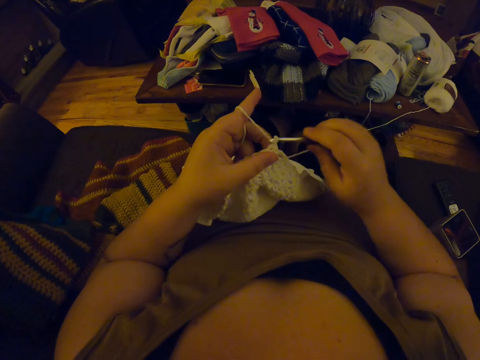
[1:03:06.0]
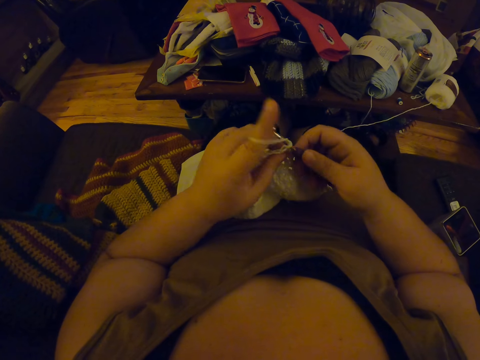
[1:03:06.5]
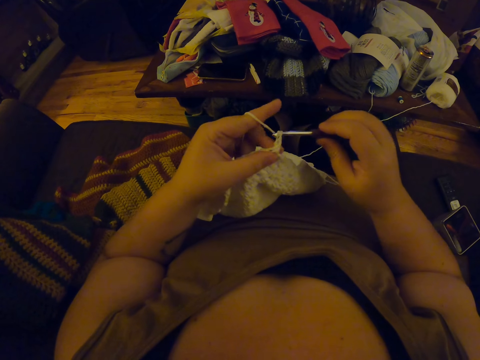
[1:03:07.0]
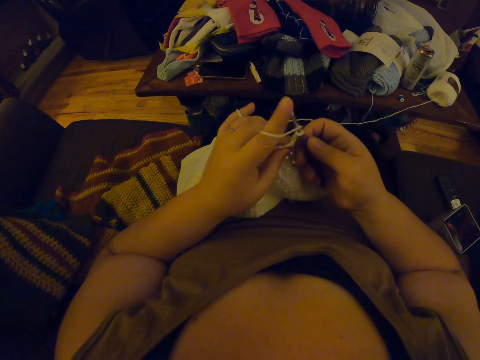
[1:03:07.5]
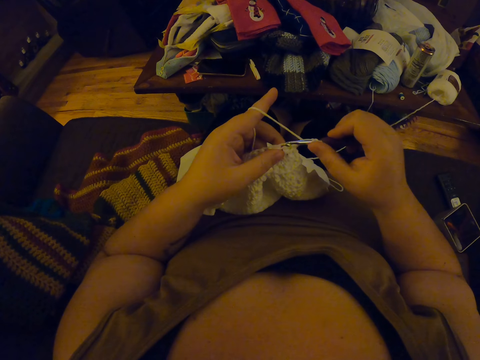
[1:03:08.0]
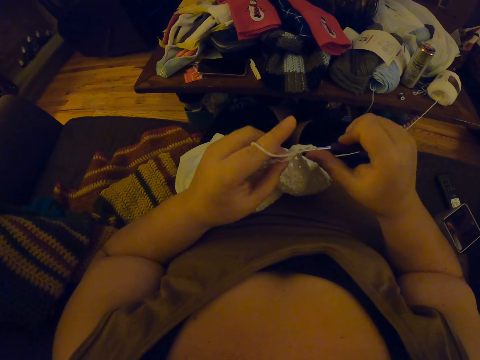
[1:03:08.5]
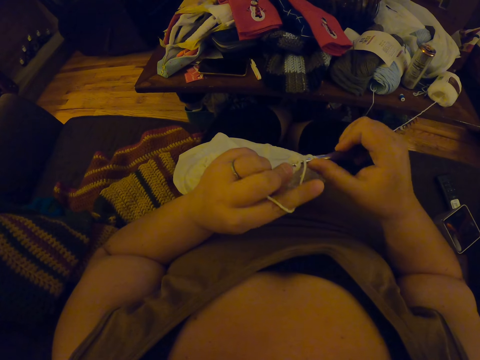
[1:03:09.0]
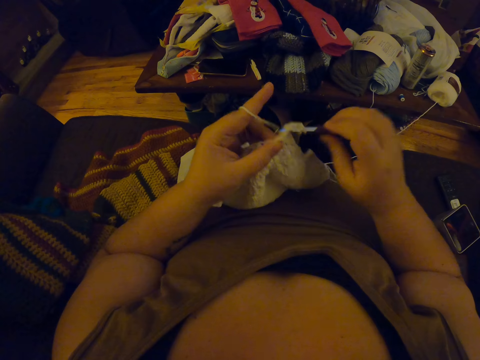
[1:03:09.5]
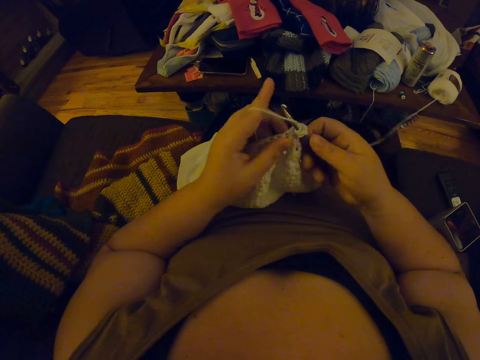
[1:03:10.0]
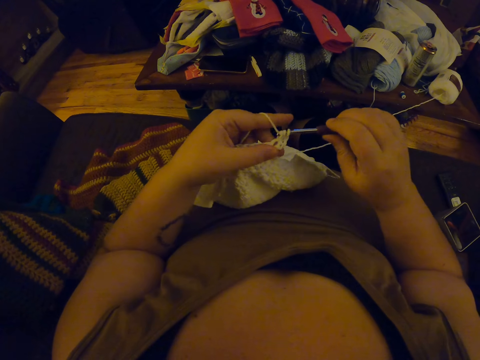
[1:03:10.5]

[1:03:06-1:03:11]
The camera wearer continues to crochet.

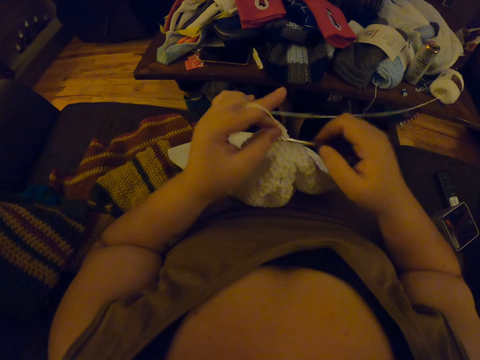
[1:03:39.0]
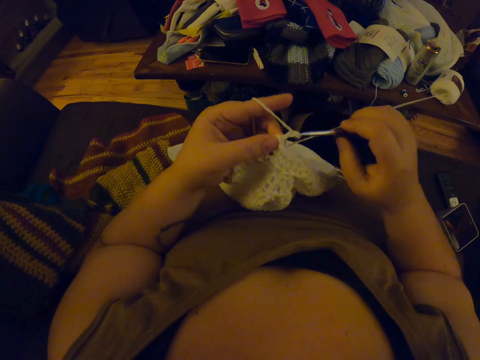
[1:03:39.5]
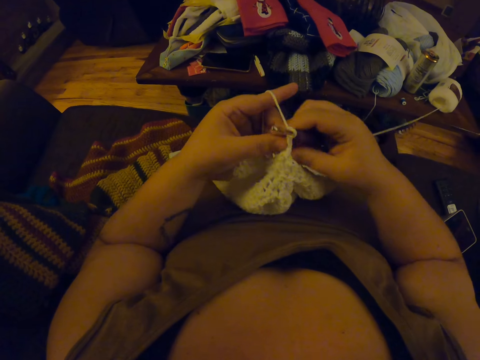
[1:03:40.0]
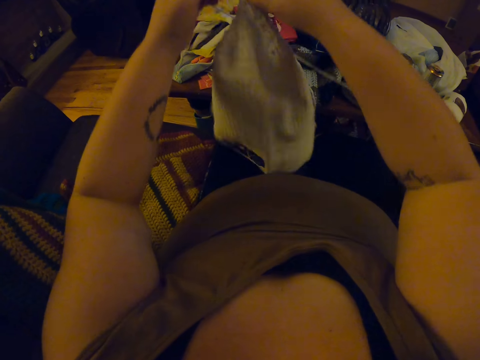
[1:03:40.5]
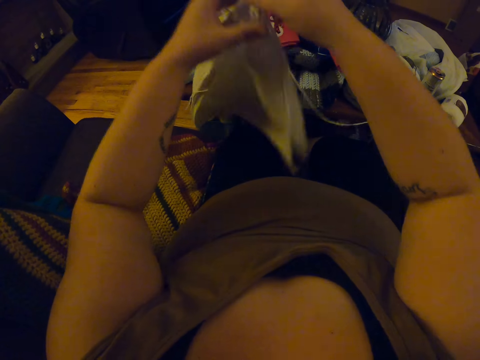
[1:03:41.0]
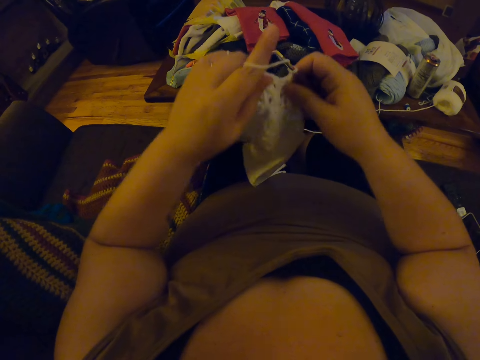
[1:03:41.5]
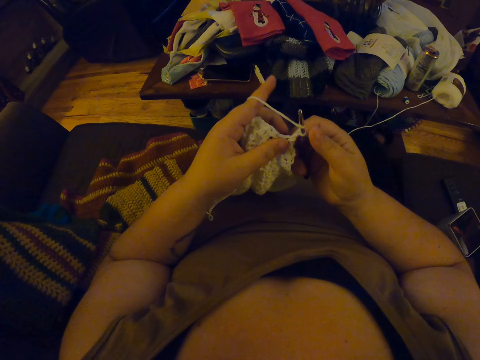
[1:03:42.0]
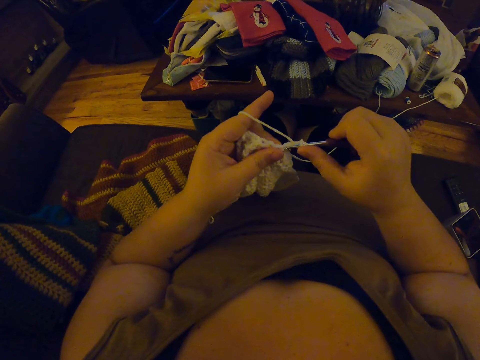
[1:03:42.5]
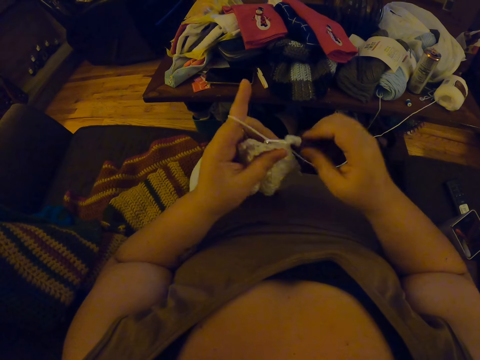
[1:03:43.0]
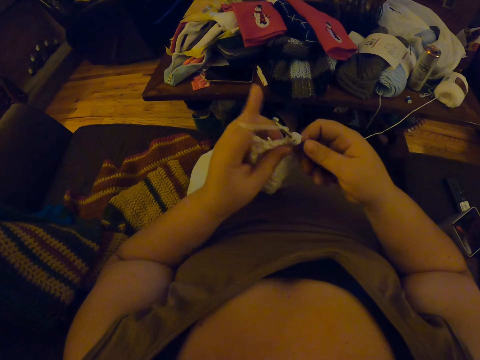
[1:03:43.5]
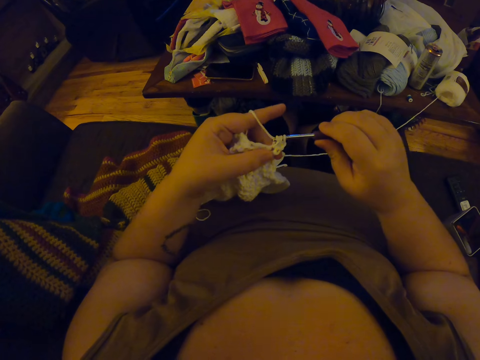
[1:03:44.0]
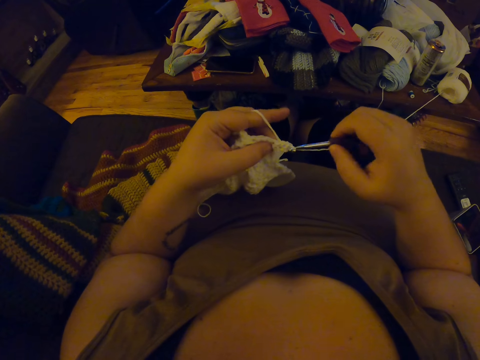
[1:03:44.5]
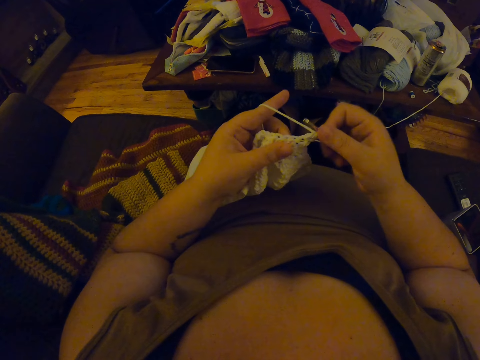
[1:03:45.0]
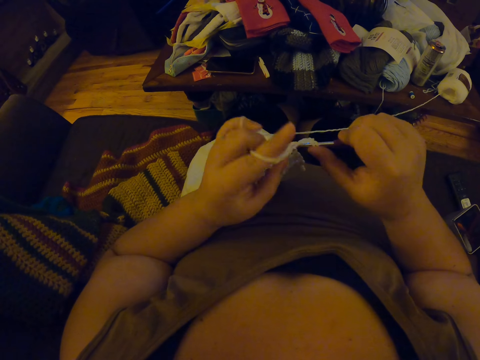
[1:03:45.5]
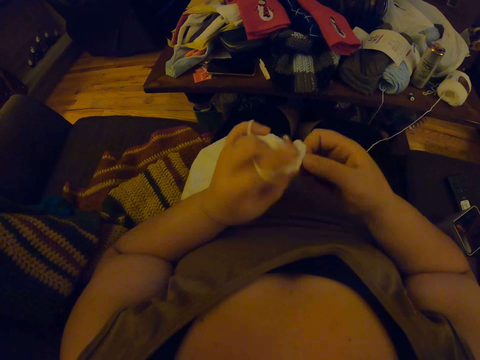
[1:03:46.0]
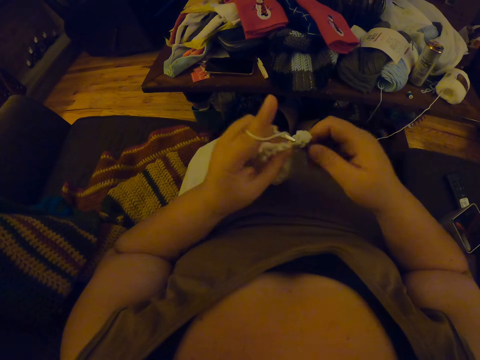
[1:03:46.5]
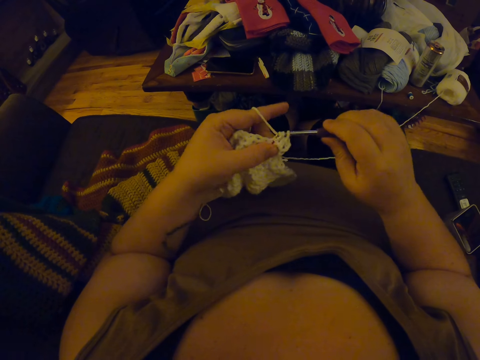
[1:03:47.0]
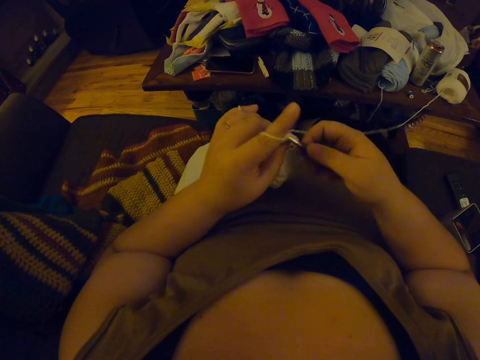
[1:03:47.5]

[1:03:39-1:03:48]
The camera wearer stretches the crochet material. They lift up the fabric, turn the fabric and place the fabric down. They continue to crochet.

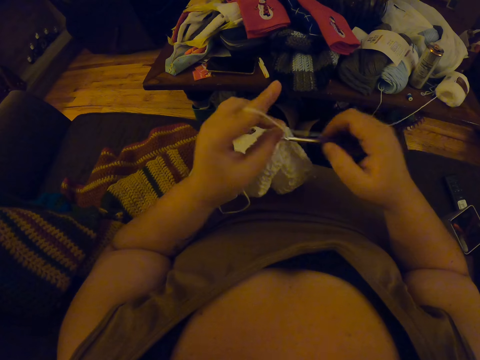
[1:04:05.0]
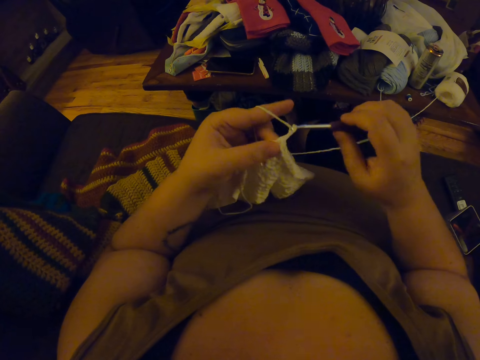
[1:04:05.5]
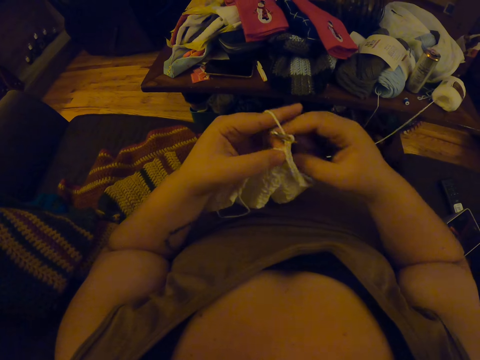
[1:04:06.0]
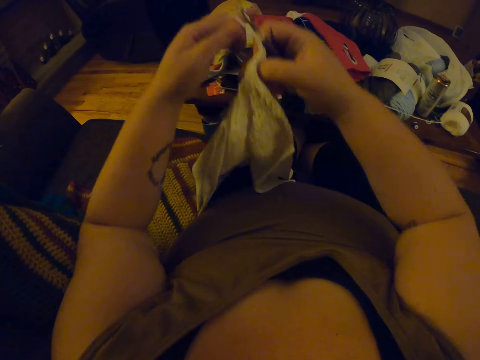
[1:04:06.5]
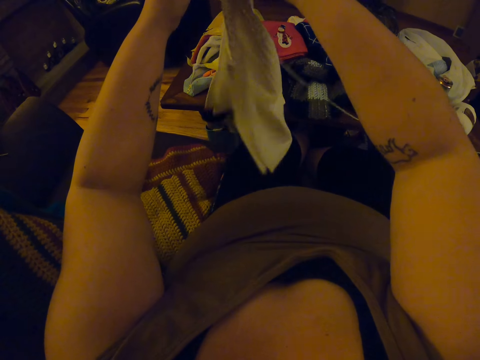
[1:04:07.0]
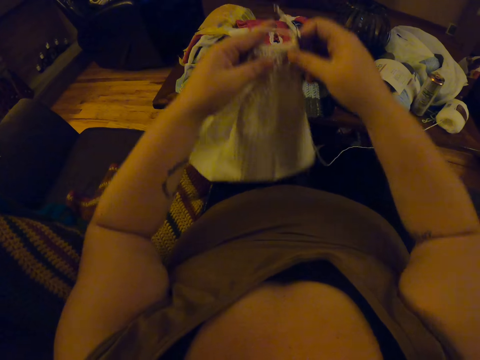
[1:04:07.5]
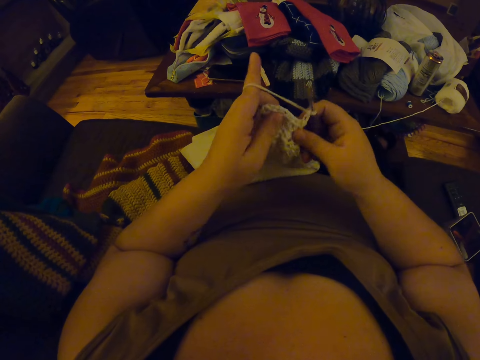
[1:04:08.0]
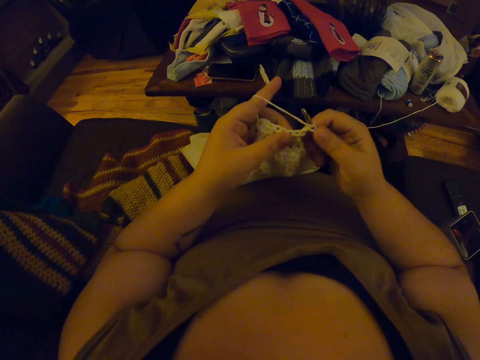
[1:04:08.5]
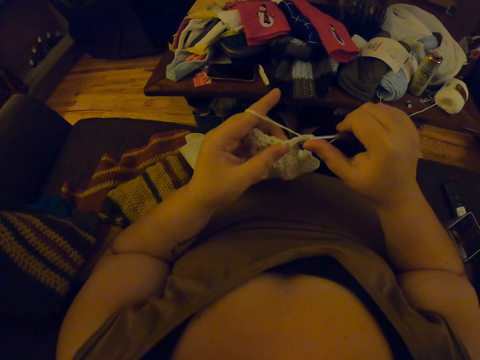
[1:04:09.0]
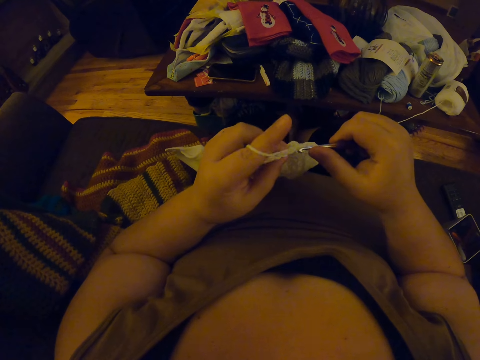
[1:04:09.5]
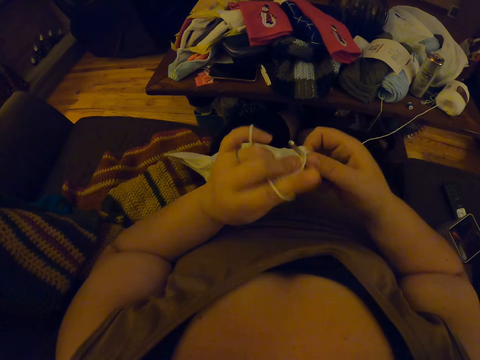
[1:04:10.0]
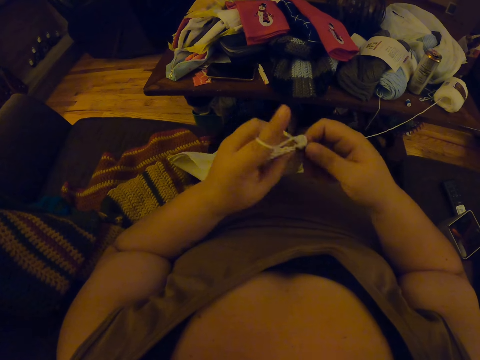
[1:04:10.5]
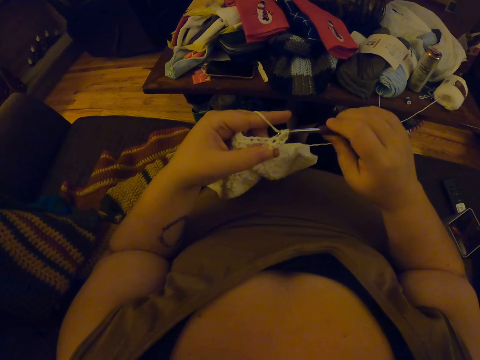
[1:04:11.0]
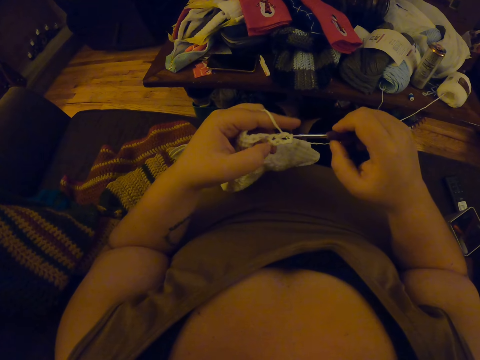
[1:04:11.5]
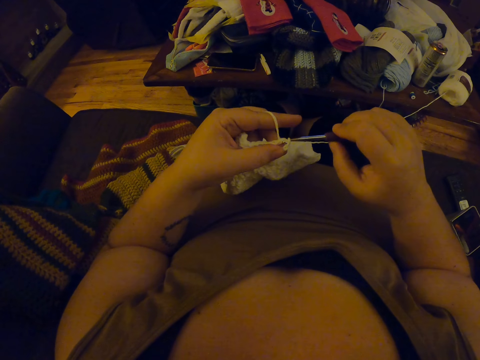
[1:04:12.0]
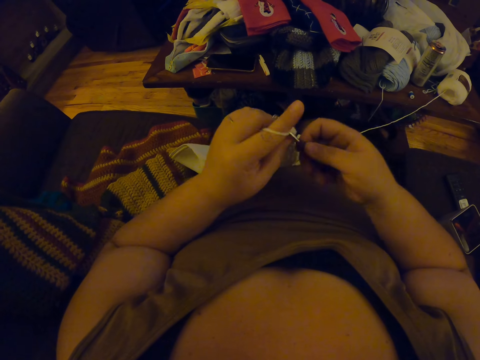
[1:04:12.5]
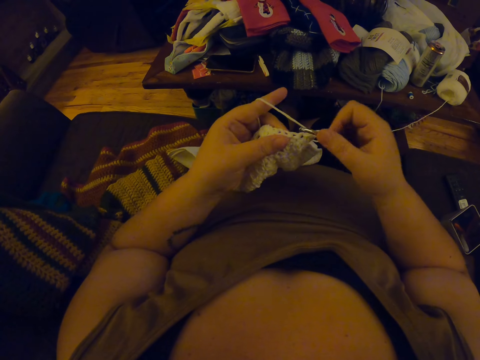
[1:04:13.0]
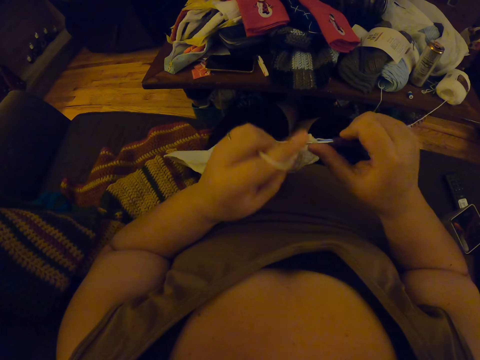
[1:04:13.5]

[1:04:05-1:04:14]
The camera wearer stretches the crochet material. They lift up the fabric and place the fabric down. They continue to crochet.
